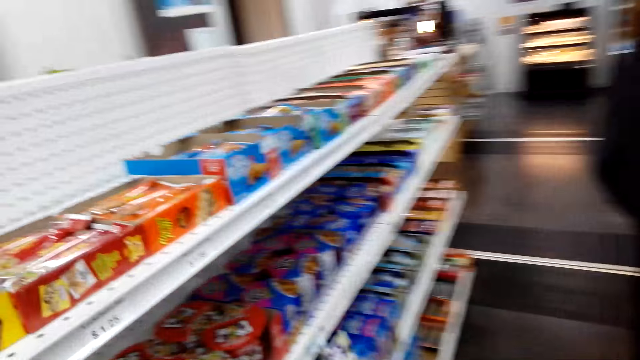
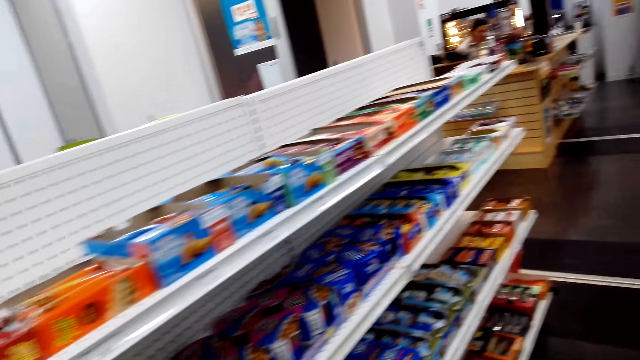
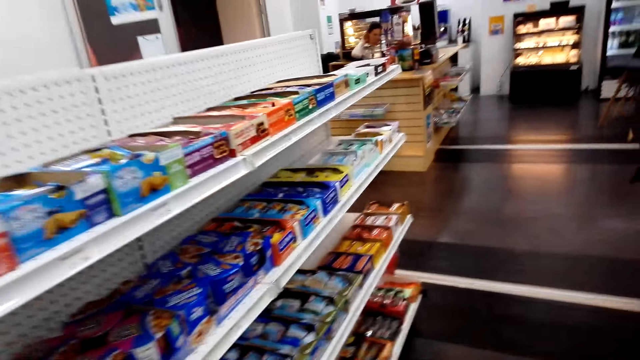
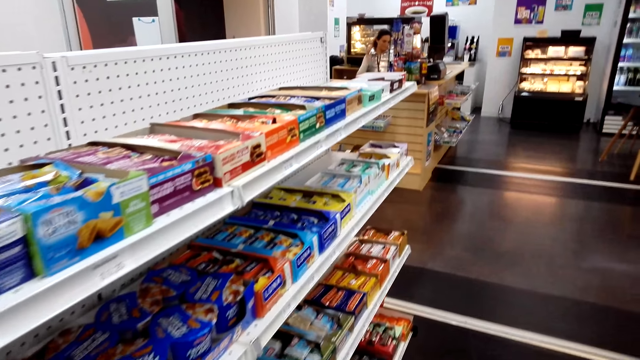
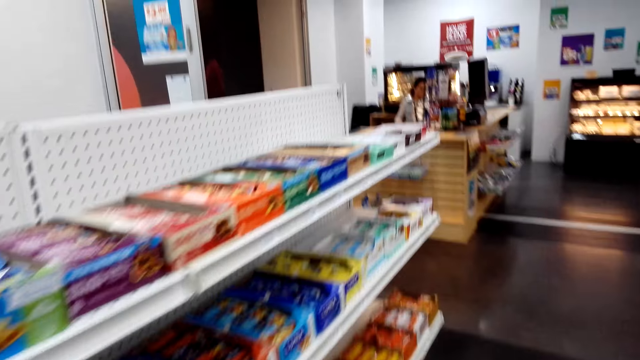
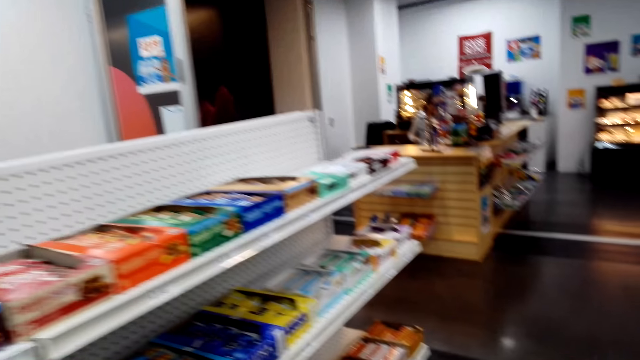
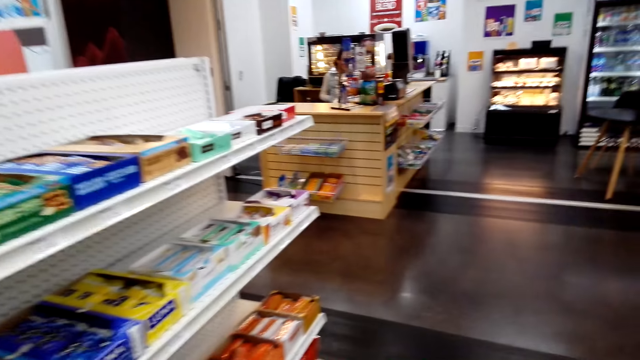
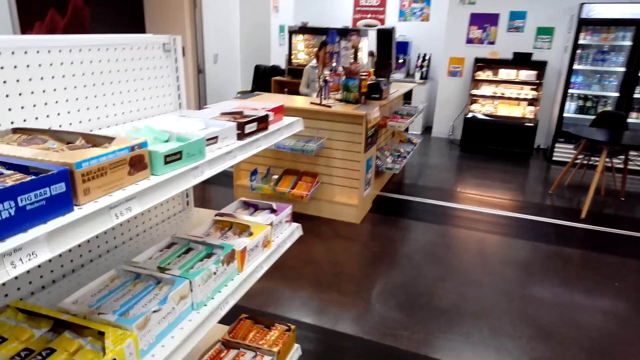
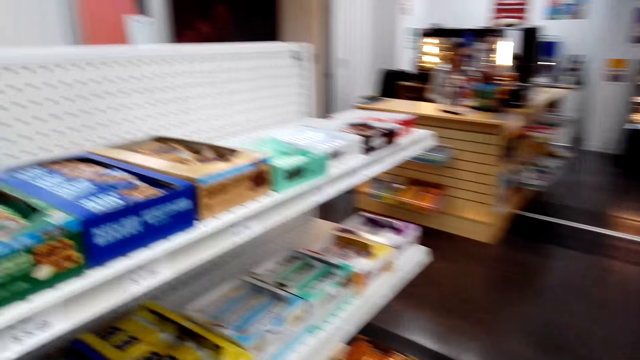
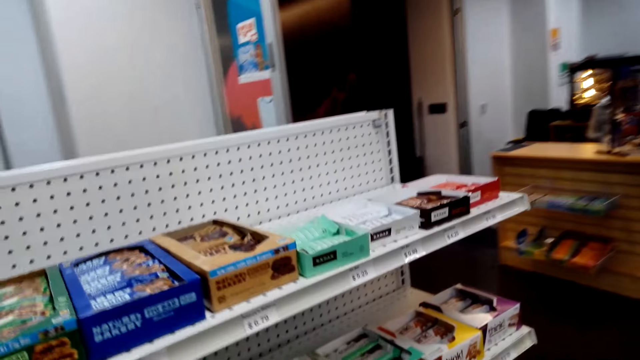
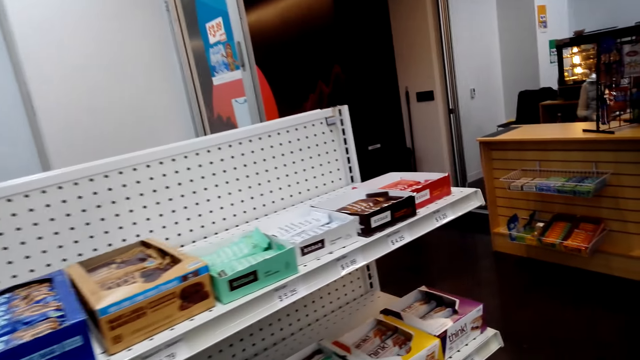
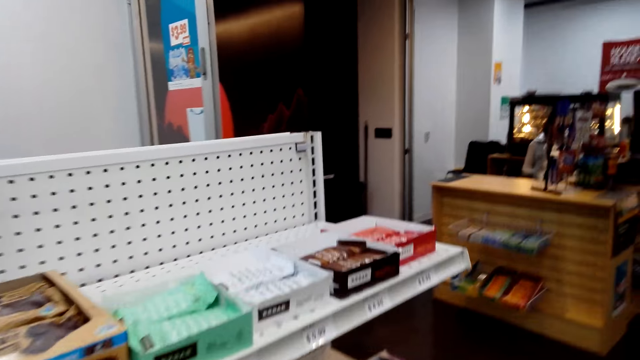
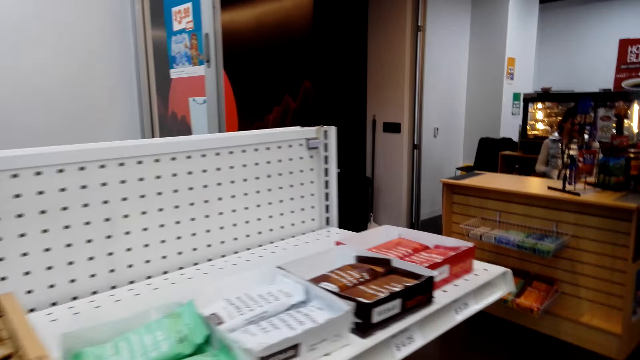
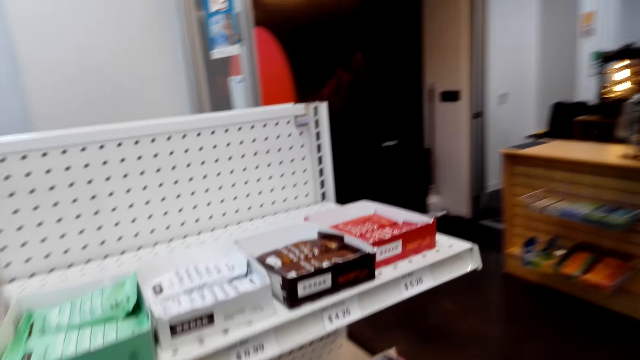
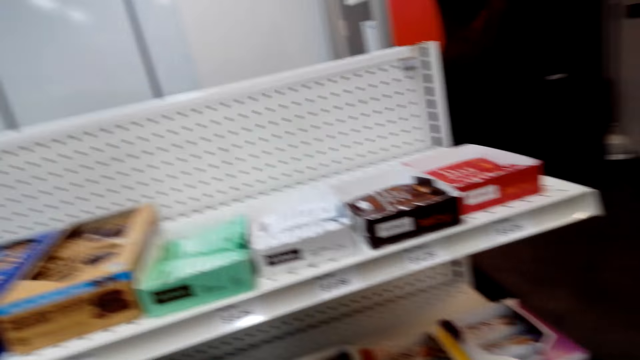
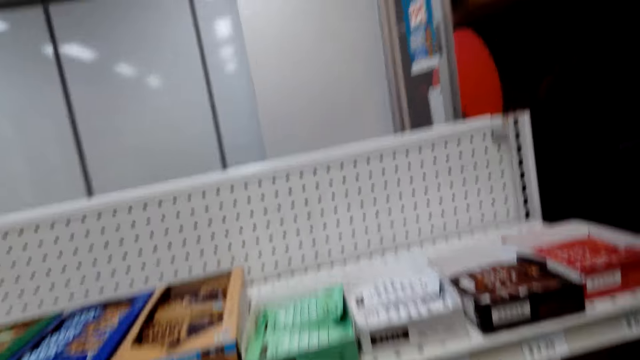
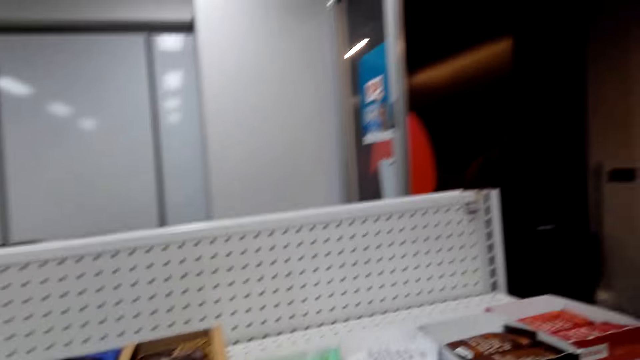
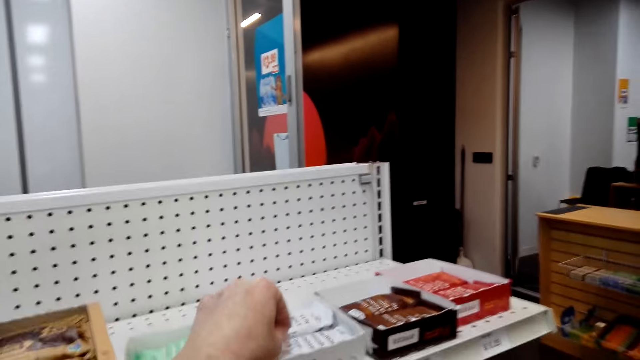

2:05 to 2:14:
The camera wearer looks at the snacks on the shelf. They move around the room.

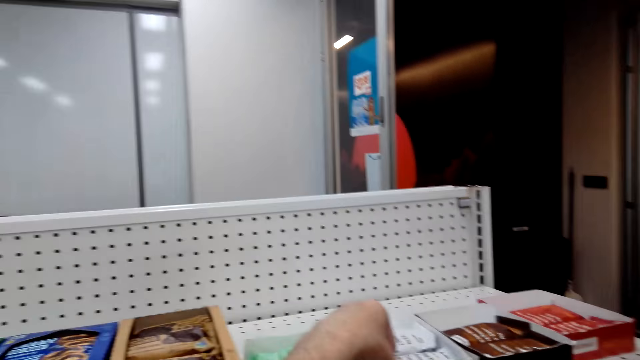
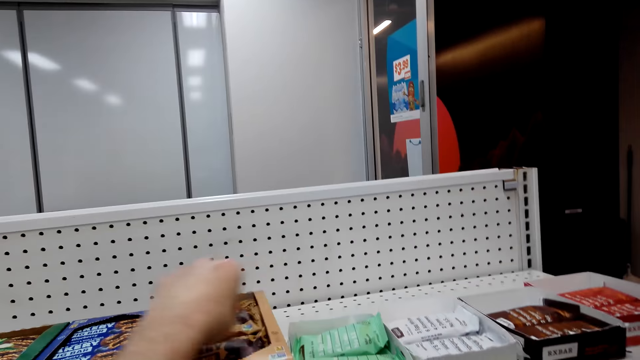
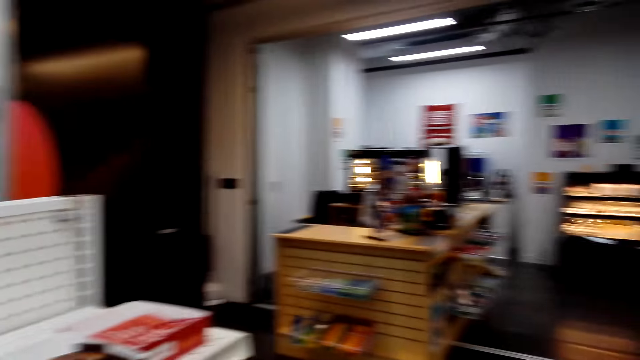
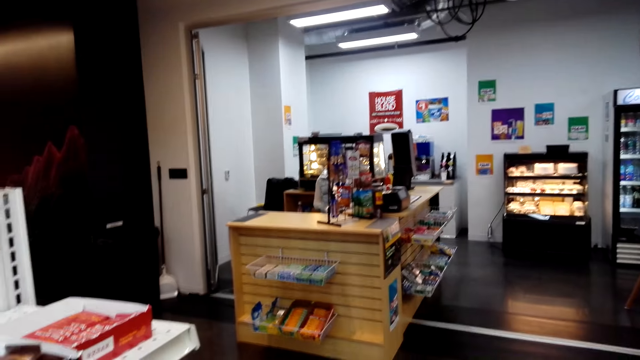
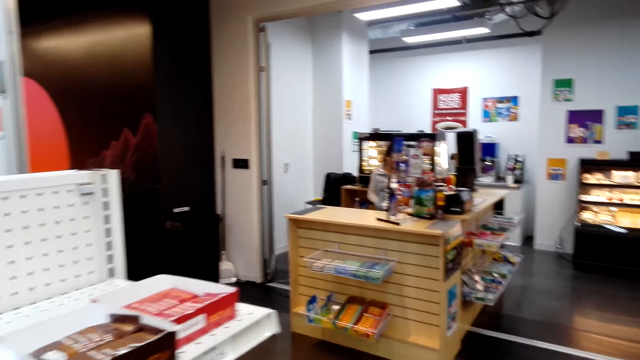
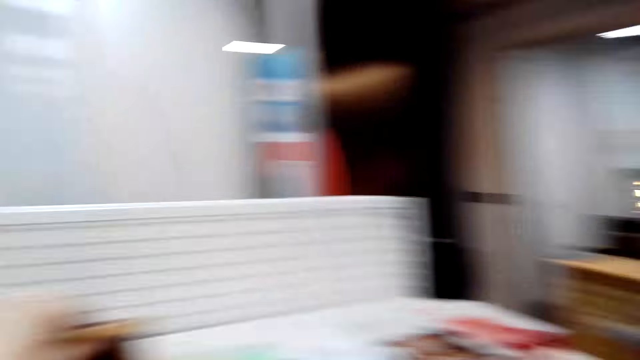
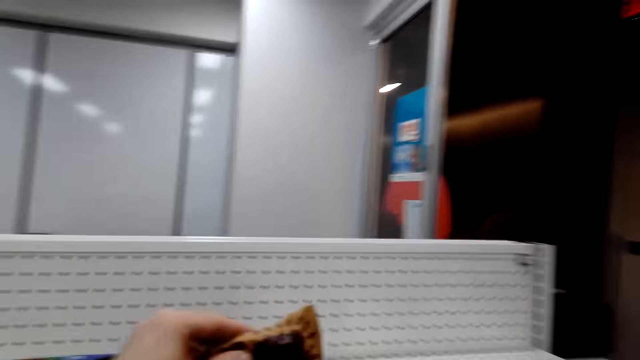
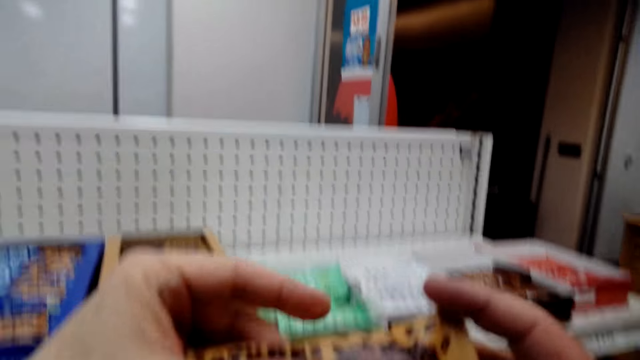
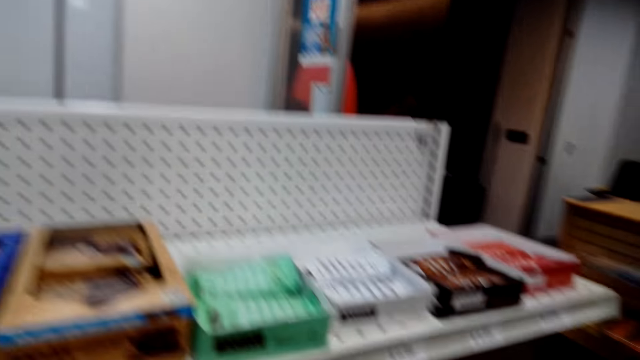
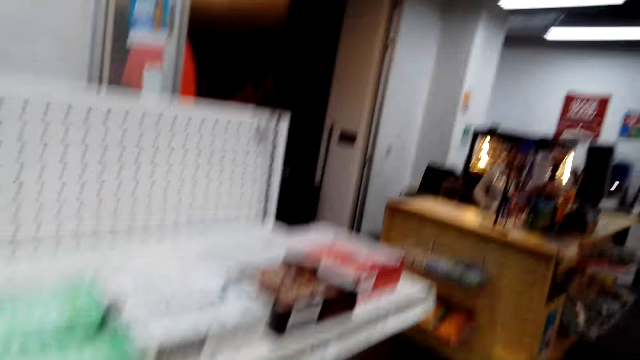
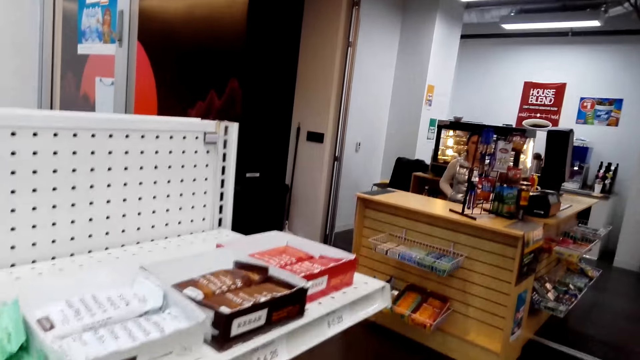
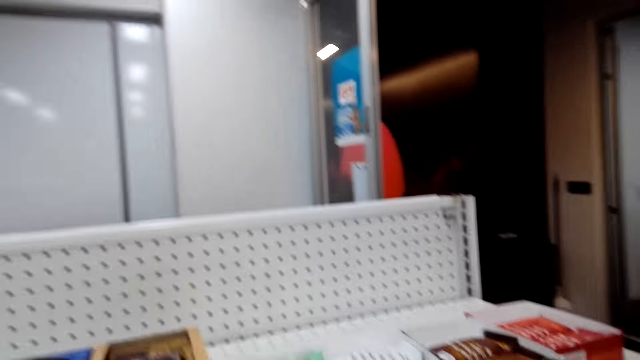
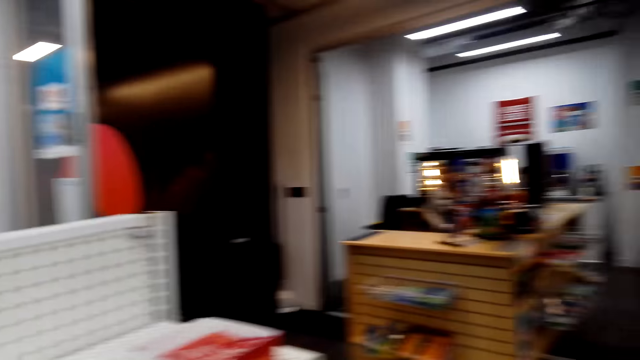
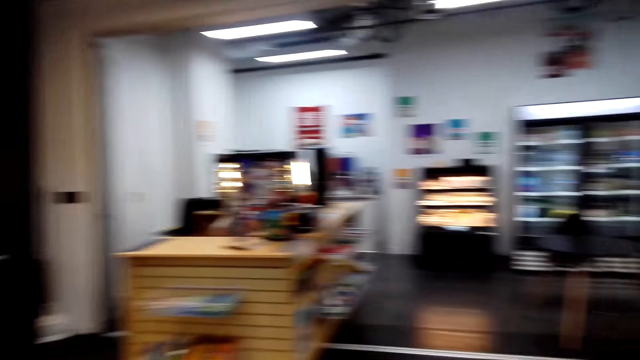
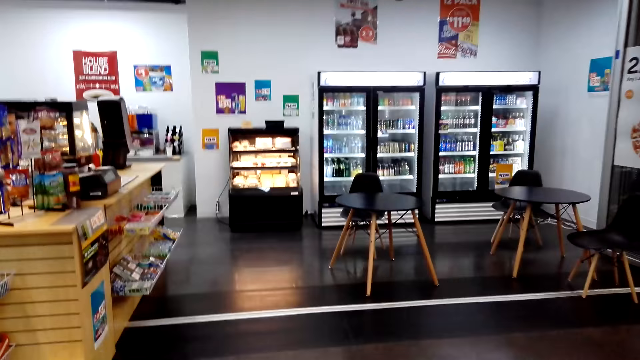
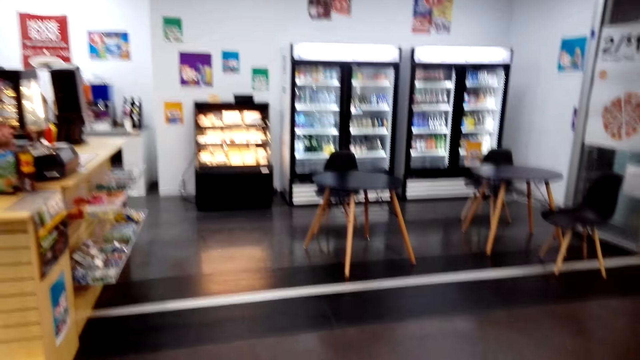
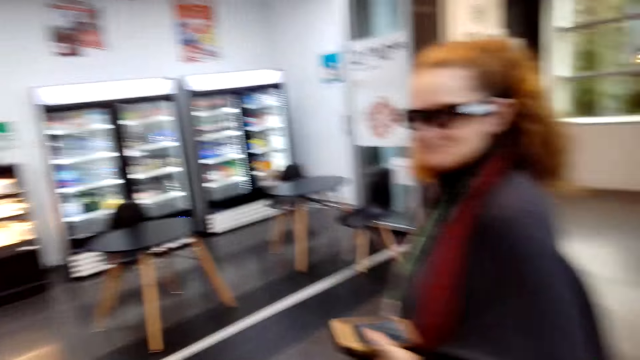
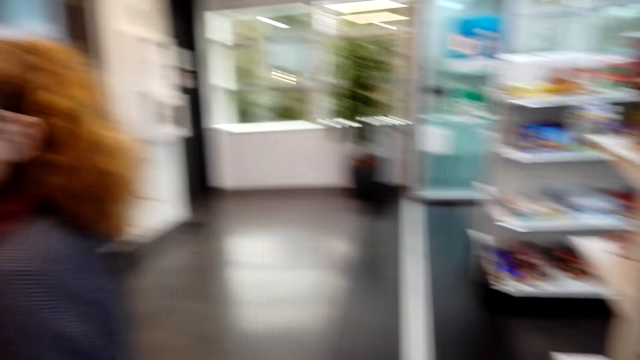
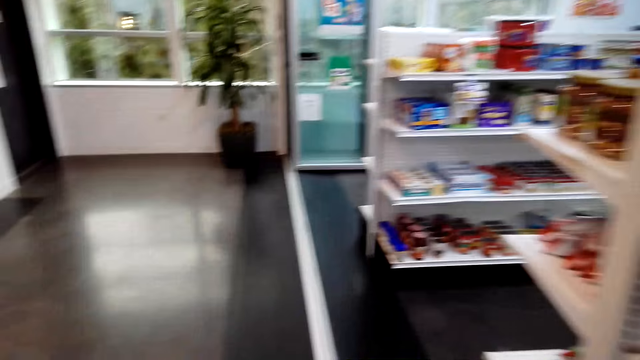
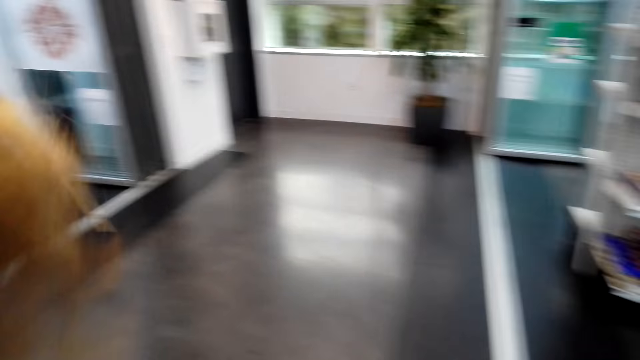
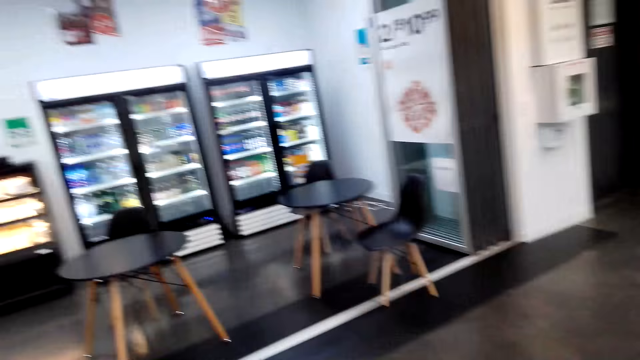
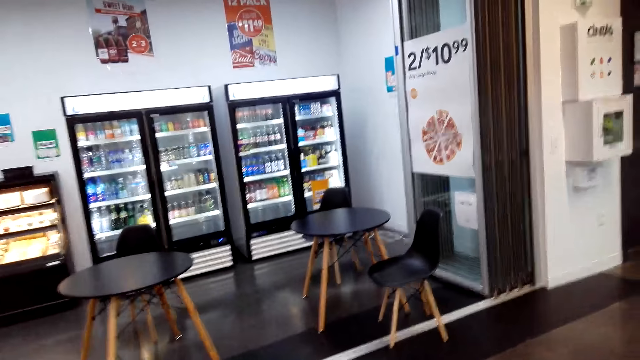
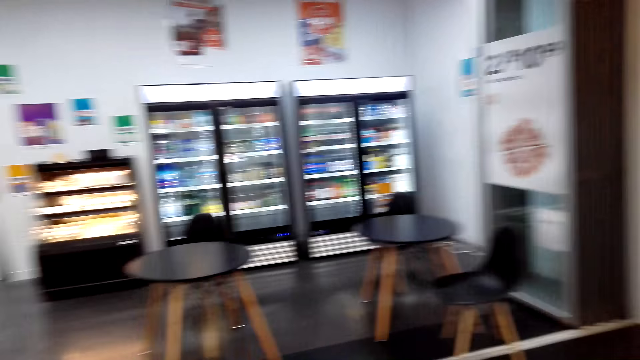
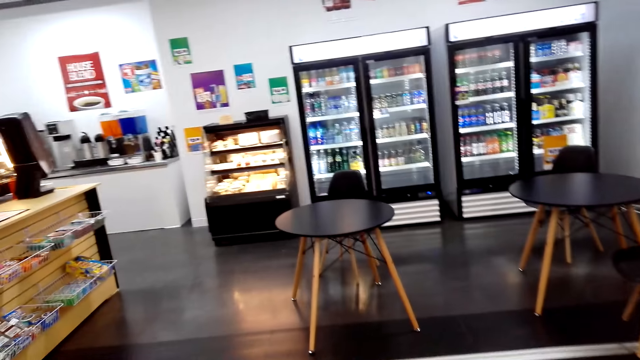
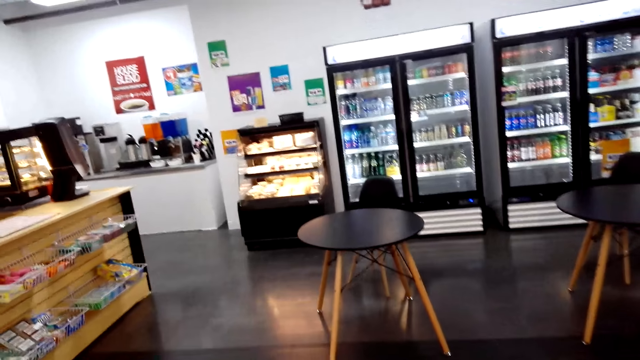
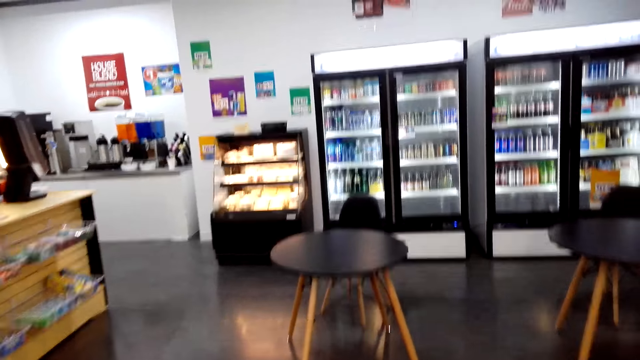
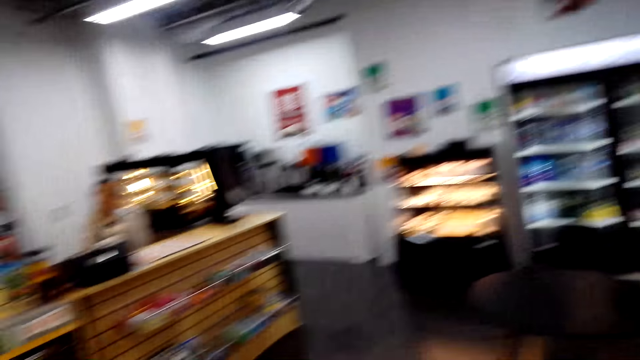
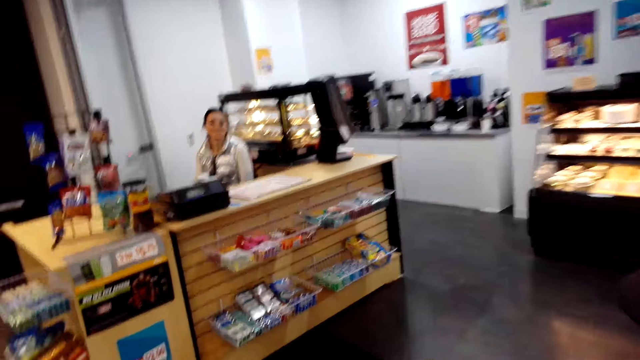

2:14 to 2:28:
The camera wearer picks up a sachet on top of the shelf. They whisper, open the sachet, and walk in the store. They move the camera around. They converse with a woman.
